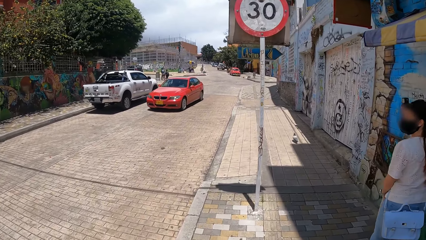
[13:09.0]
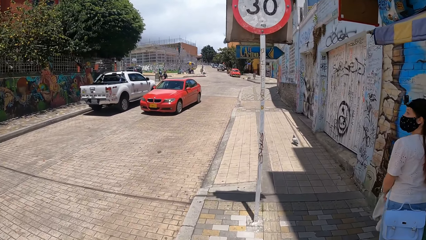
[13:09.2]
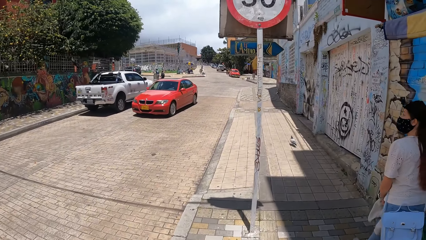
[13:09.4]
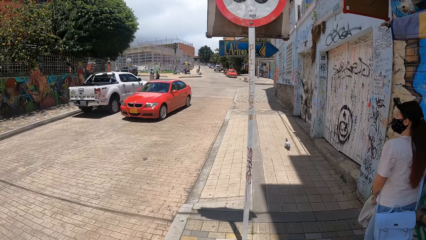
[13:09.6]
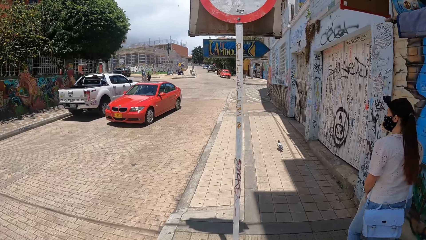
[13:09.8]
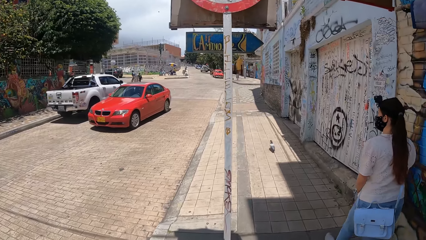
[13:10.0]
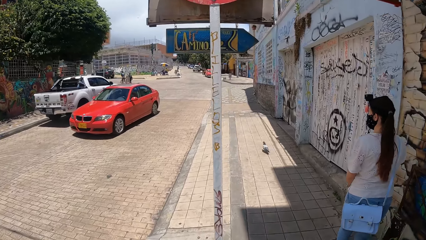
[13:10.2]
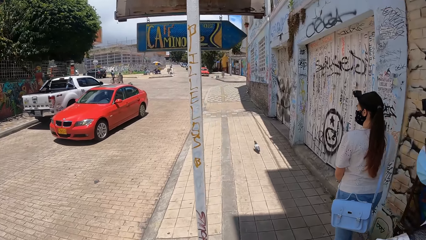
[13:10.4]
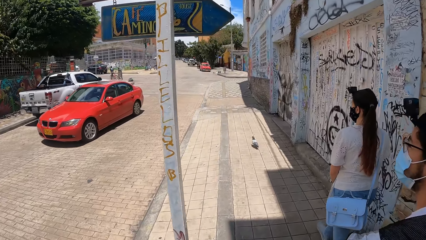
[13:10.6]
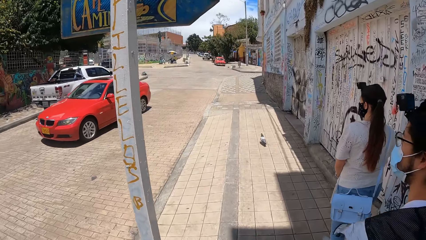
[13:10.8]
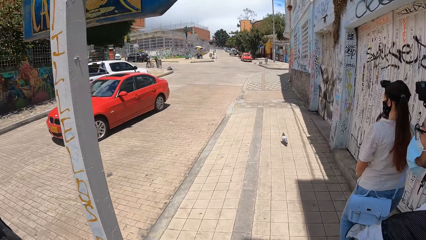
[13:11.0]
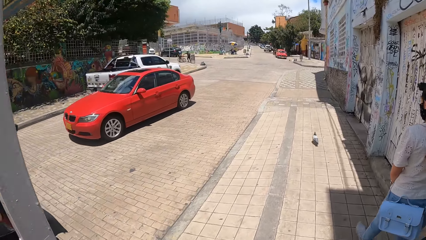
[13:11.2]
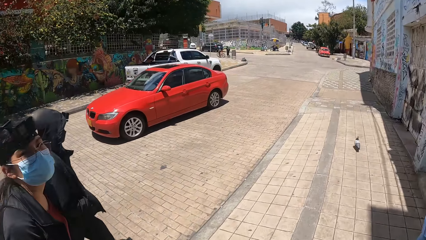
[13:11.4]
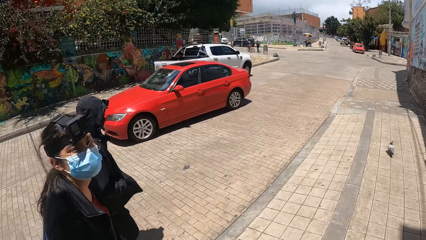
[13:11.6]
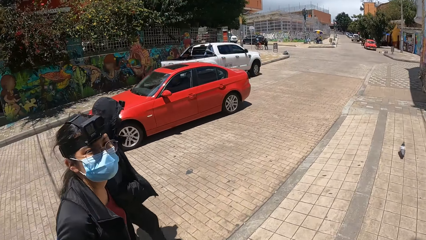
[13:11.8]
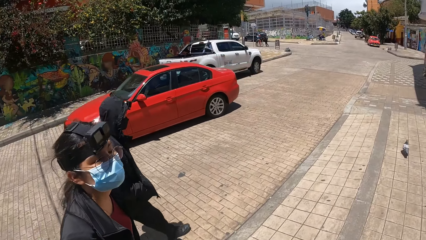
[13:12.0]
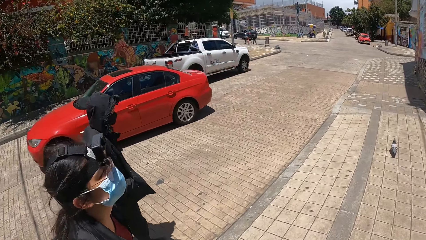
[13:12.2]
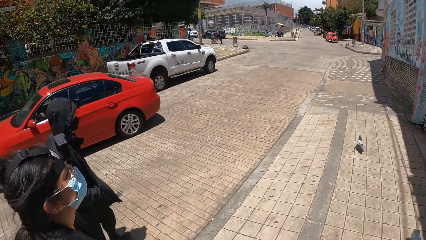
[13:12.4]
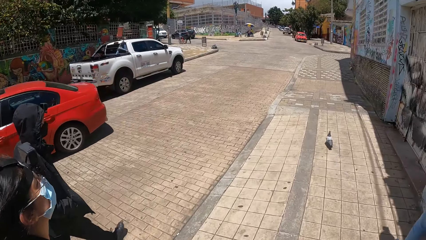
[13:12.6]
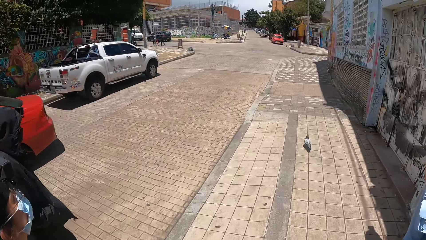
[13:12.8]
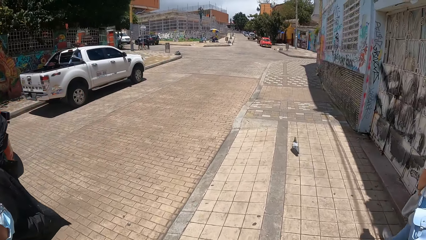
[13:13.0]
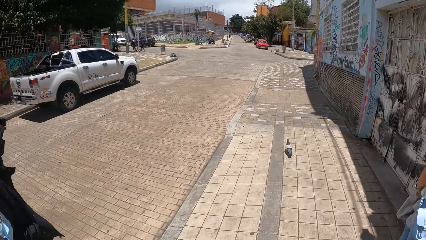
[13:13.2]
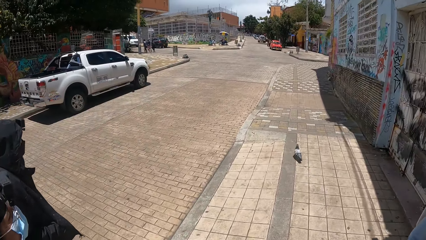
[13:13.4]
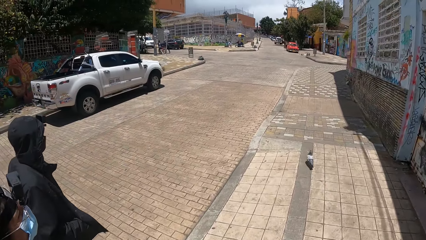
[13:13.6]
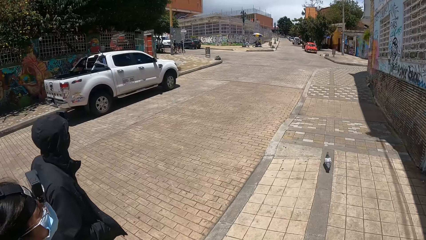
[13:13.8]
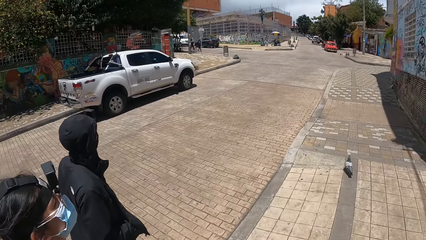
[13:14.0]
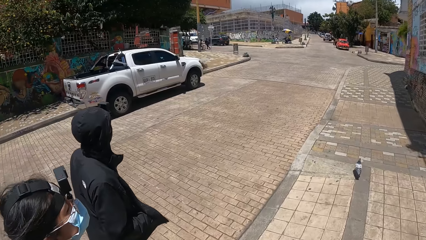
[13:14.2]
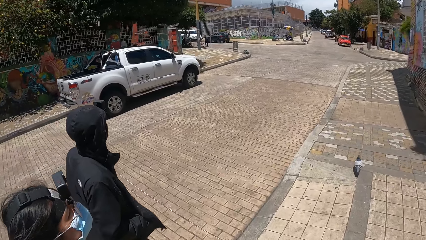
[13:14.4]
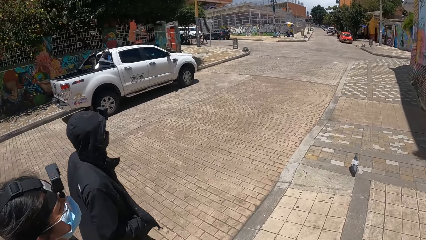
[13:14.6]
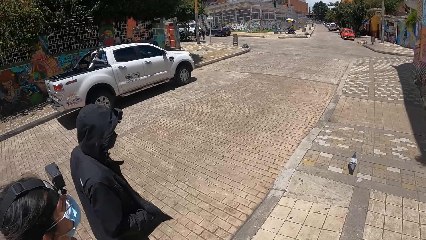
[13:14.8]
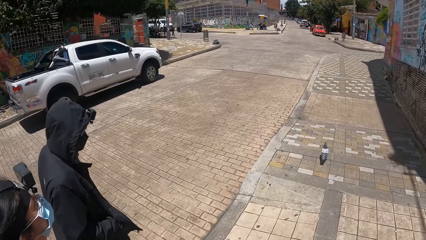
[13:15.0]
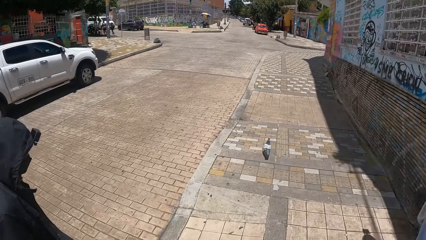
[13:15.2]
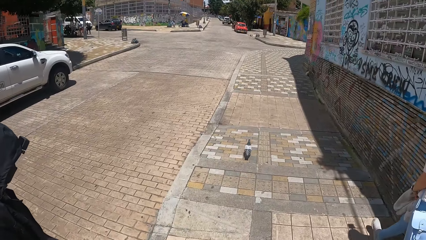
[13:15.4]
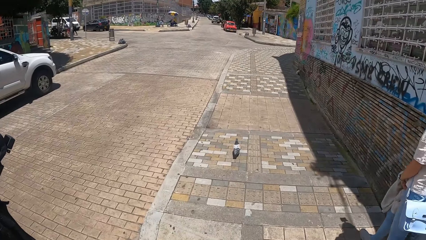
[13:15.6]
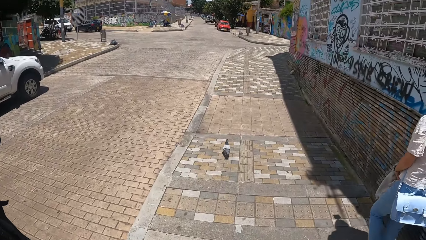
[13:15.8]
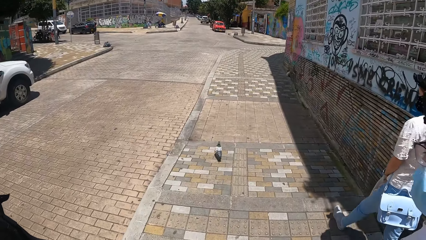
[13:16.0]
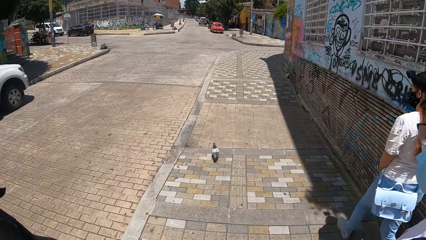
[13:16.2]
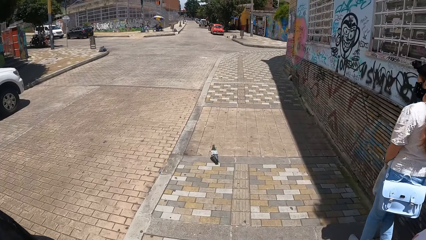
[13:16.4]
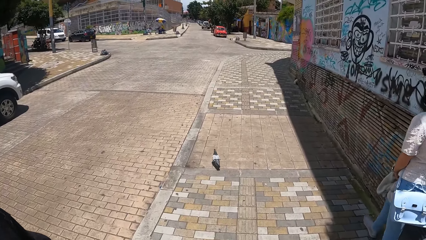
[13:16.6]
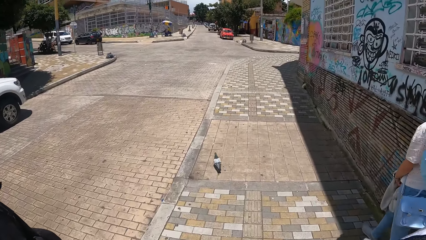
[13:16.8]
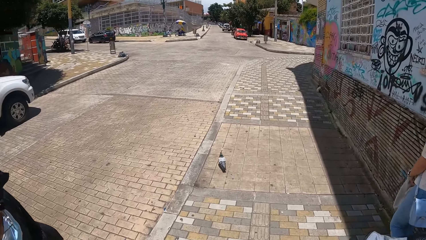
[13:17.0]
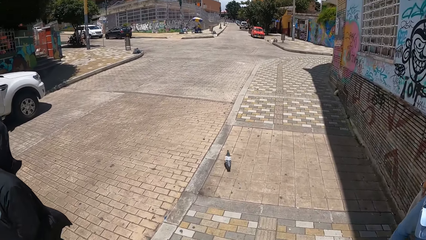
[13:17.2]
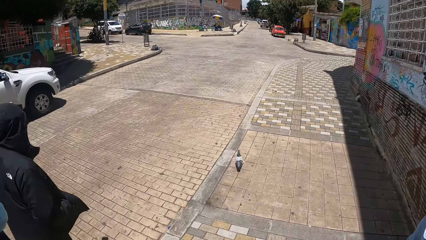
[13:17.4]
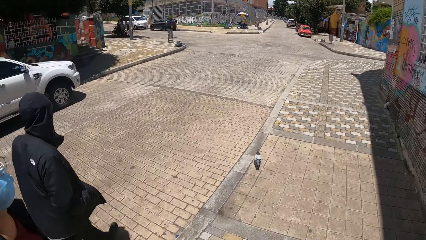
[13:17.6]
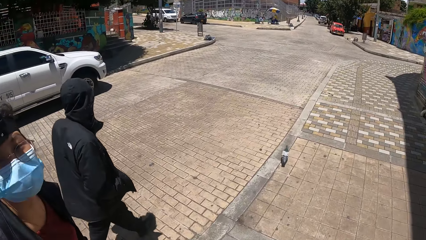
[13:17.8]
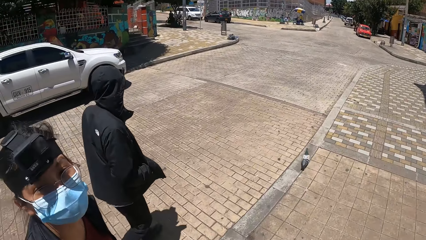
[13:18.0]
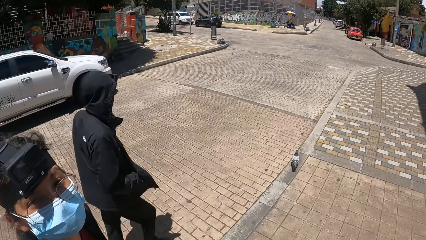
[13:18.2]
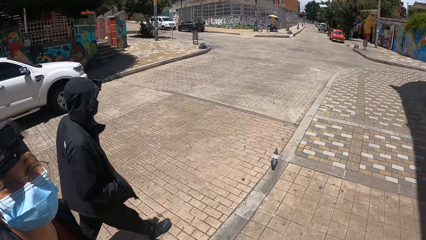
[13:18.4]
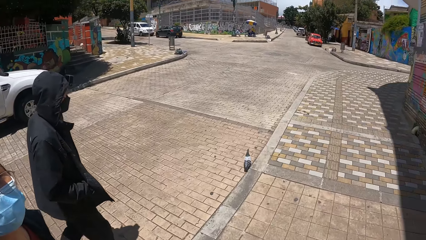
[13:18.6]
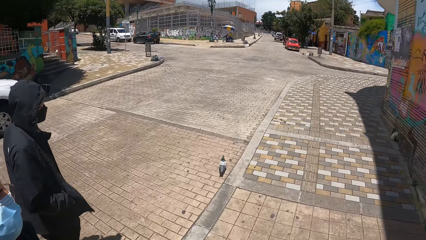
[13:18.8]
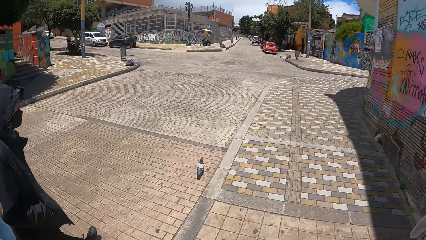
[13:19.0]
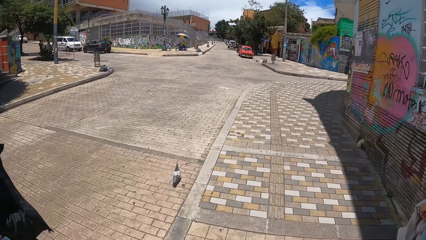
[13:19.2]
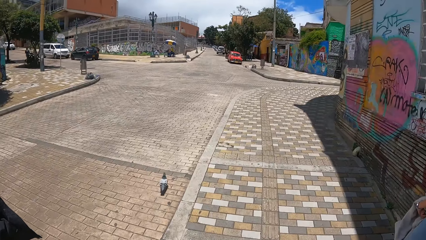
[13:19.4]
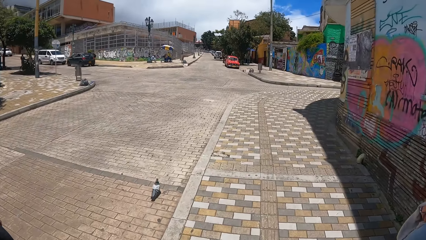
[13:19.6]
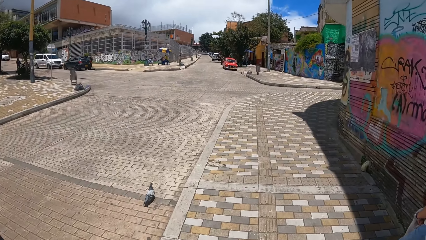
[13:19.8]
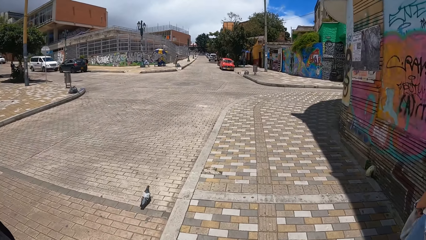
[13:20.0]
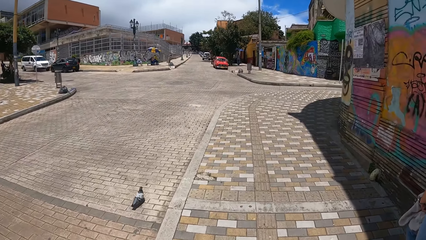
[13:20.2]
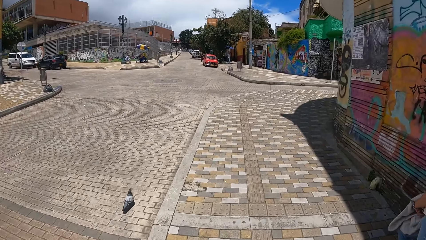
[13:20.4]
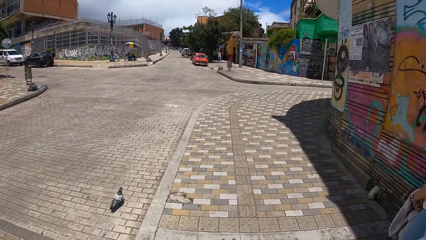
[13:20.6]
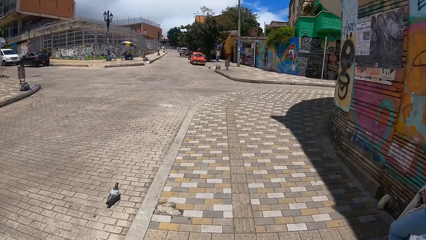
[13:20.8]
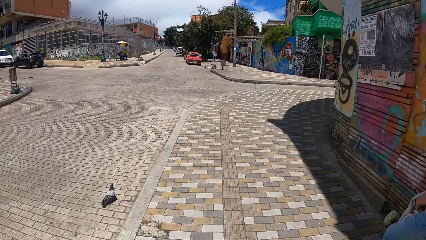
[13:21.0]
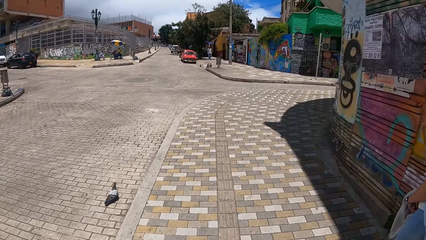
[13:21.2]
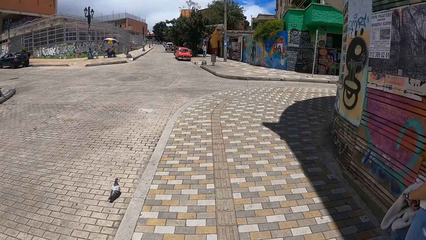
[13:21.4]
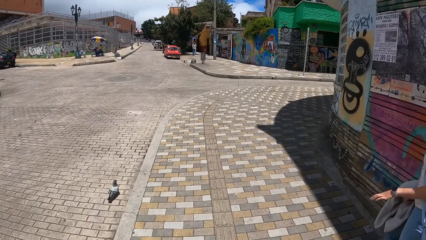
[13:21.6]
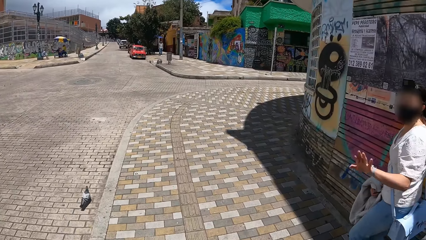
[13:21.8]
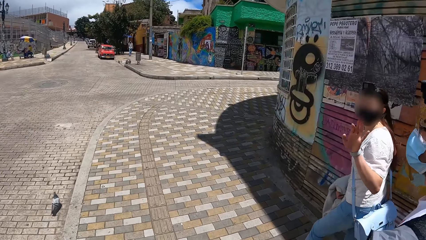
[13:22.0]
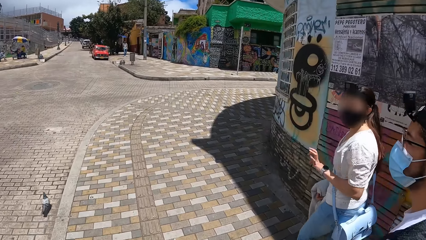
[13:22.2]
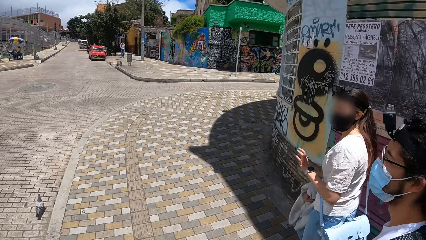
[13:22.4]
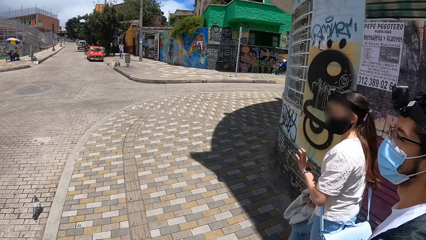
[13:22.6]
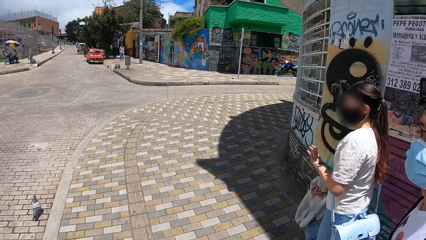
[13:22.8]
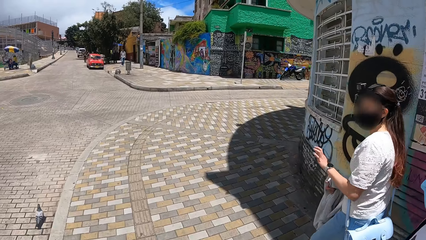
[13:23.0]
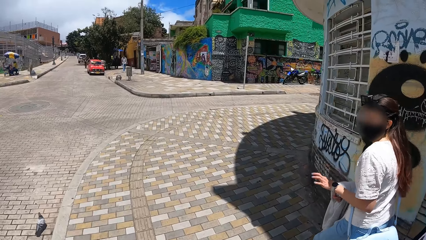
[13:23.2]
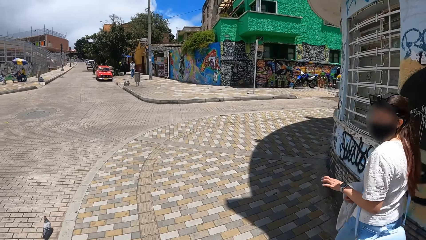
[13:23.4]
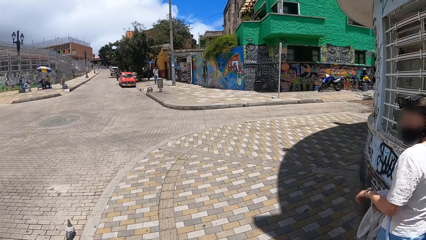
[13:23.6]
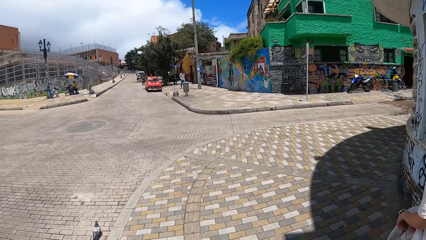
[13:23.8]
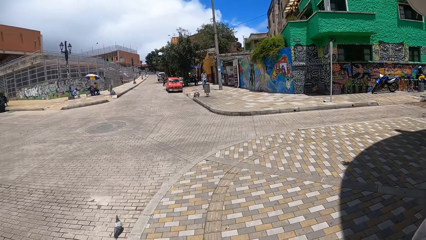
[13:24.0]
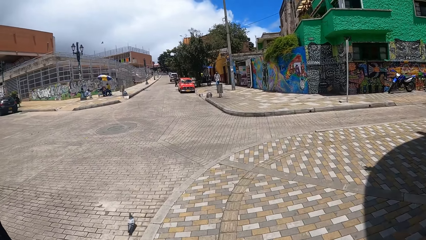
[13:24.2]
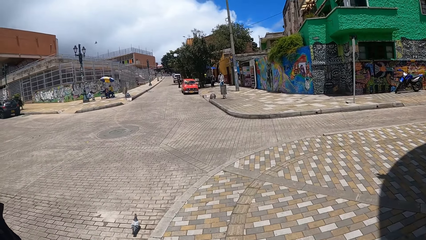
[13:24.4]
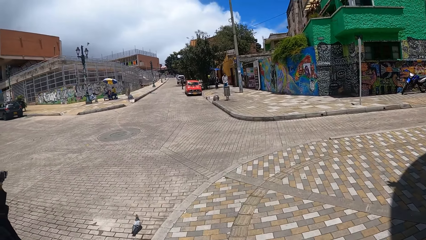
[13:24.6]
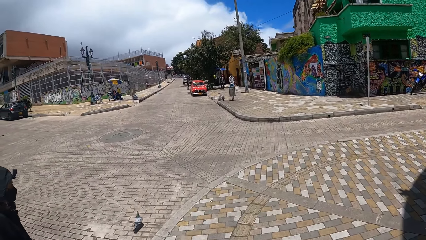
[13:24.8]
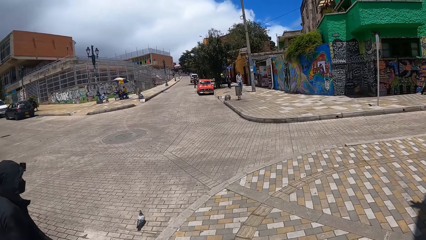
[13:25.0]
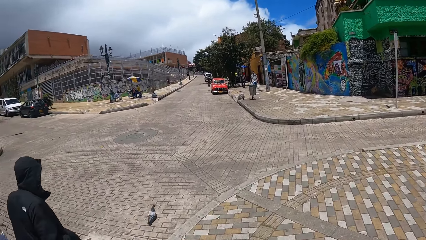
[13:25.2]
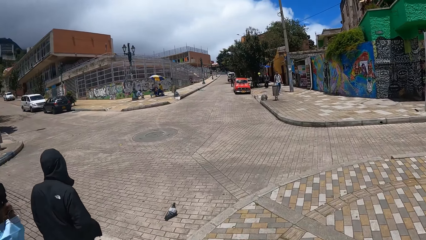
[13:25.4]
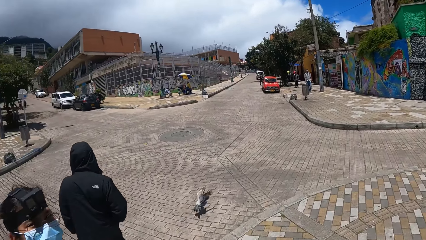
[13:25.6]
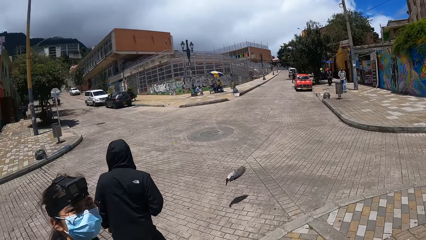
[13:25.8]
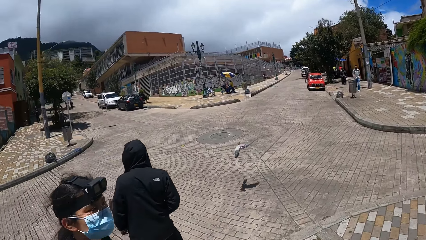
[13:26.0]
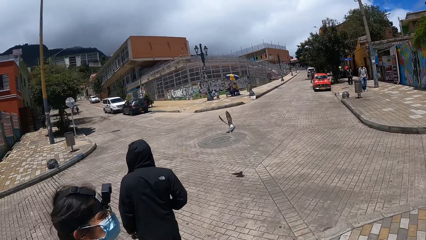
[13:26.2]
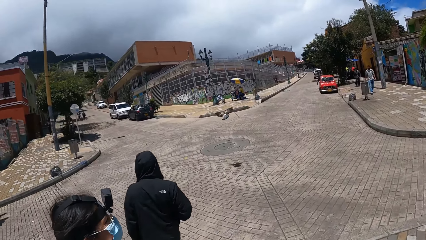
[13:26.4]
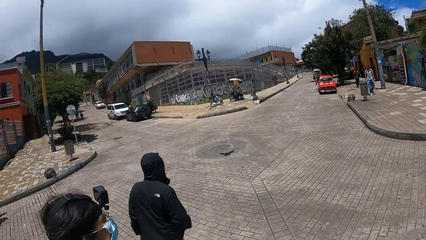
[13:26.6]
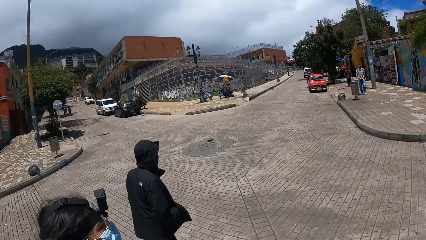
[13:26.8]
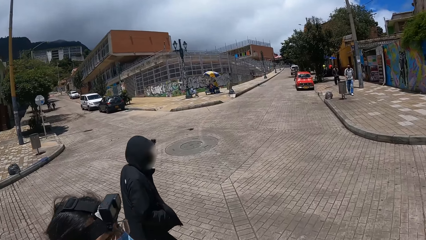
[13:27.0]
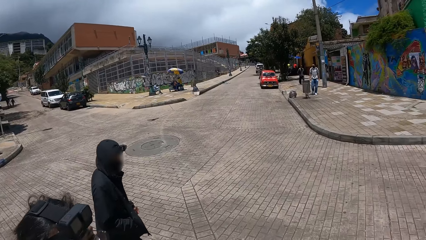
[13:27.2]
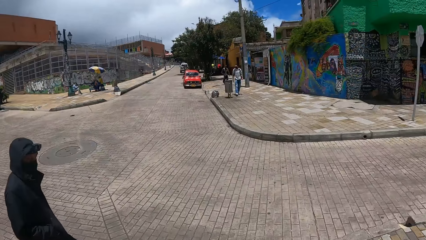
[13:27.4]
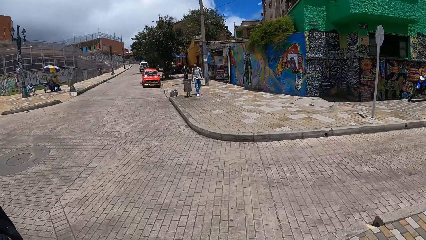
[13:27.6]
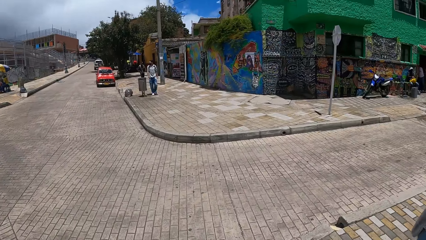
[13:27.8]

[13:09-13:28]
A woman interacts with the camera wearer. The camera wearer walks around.
